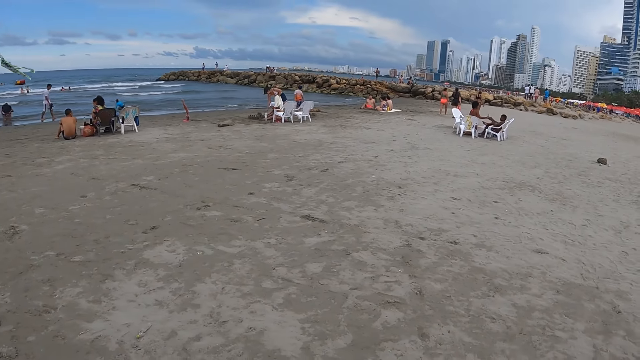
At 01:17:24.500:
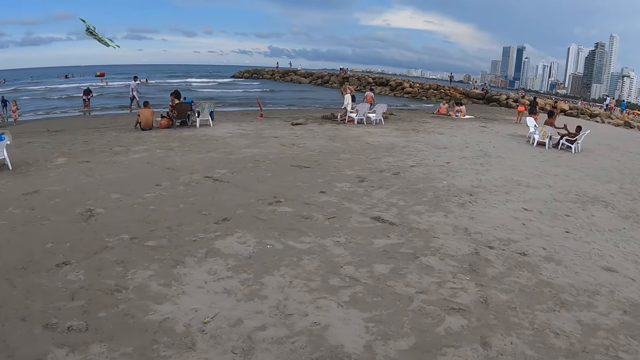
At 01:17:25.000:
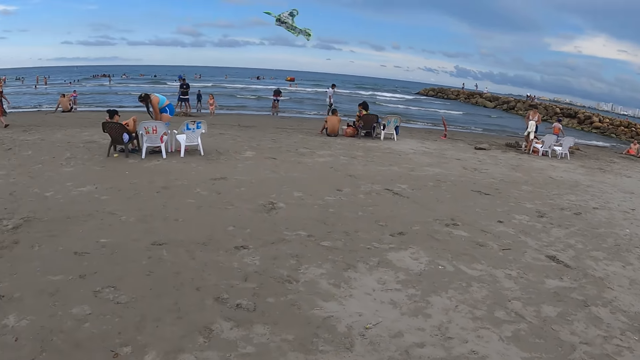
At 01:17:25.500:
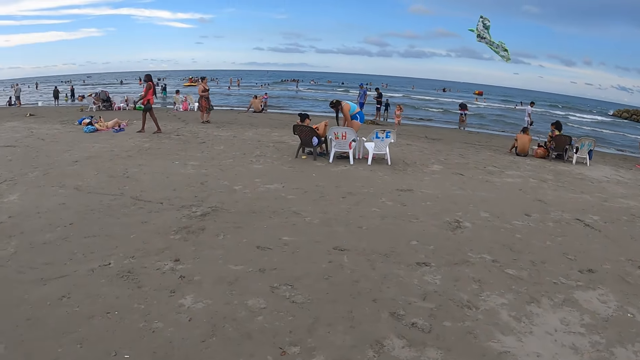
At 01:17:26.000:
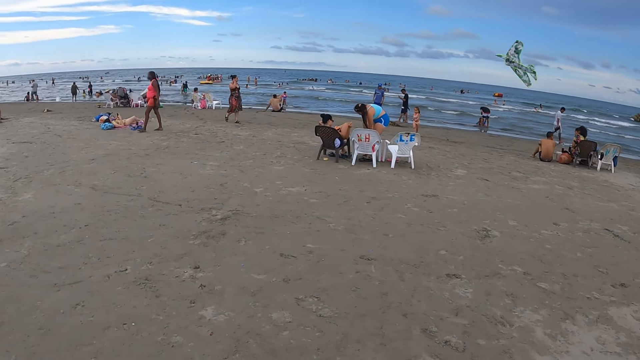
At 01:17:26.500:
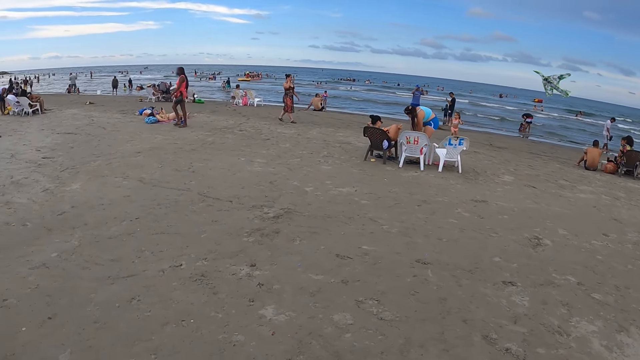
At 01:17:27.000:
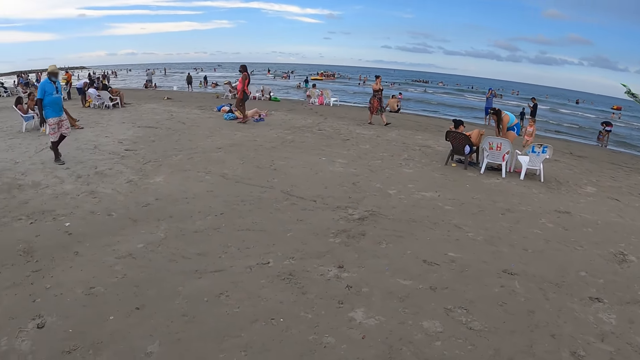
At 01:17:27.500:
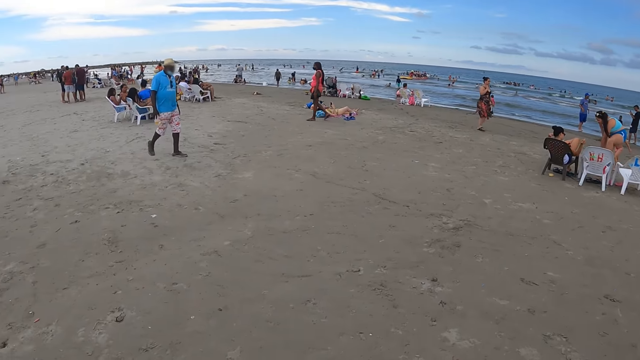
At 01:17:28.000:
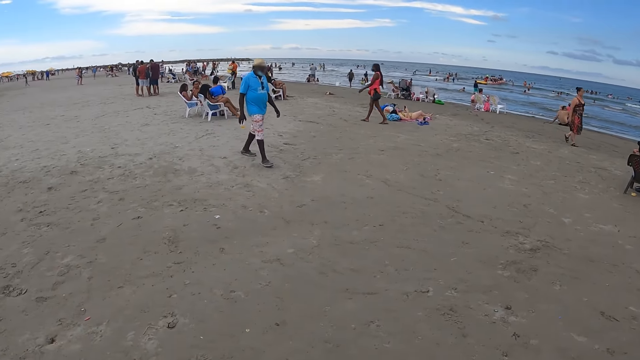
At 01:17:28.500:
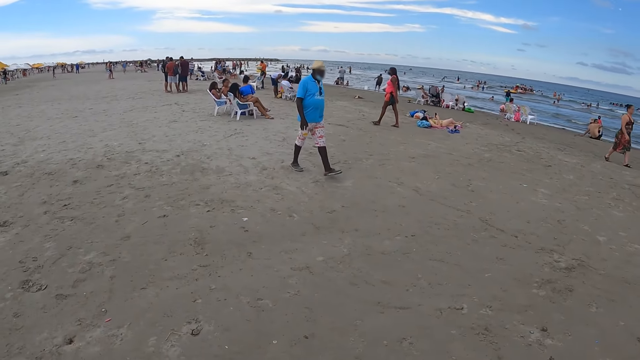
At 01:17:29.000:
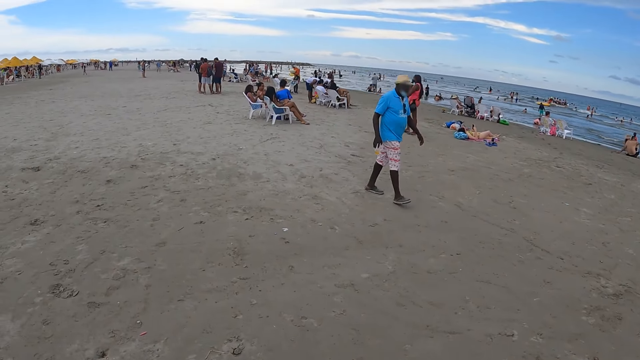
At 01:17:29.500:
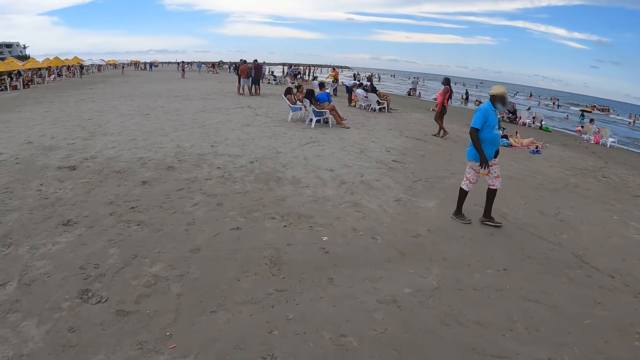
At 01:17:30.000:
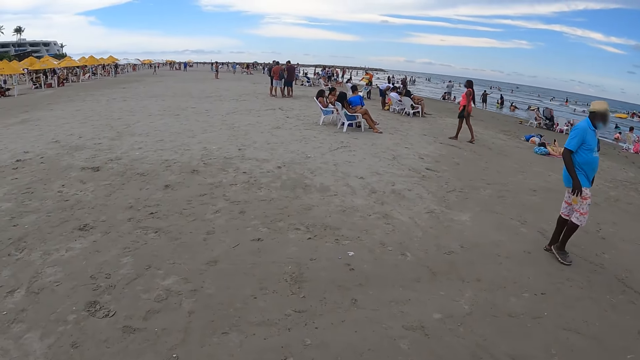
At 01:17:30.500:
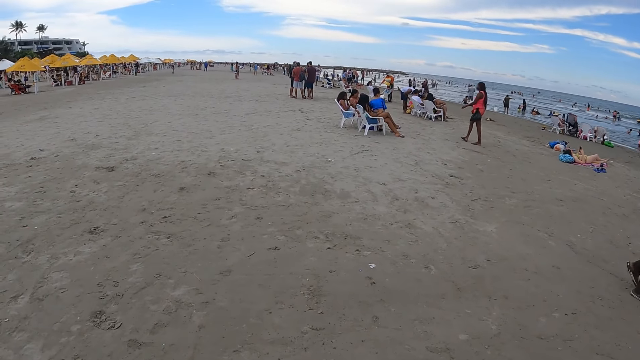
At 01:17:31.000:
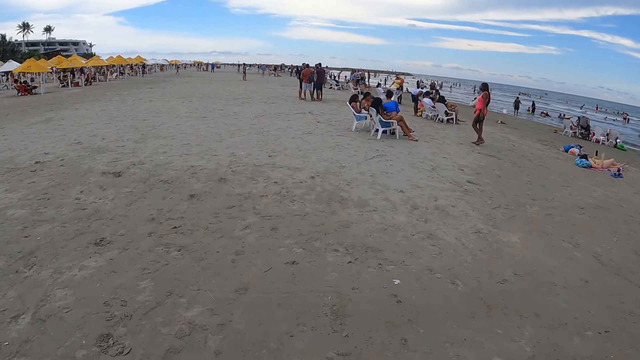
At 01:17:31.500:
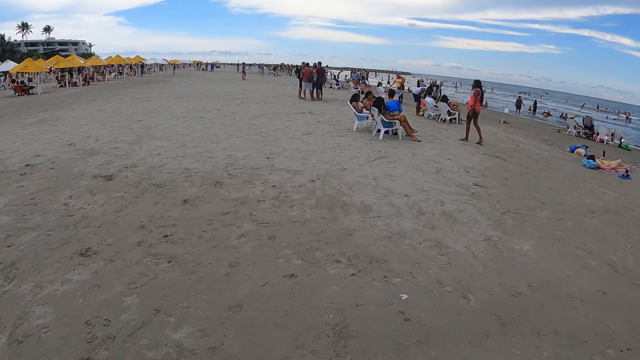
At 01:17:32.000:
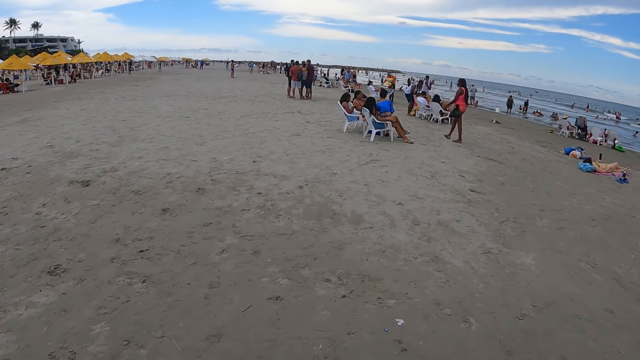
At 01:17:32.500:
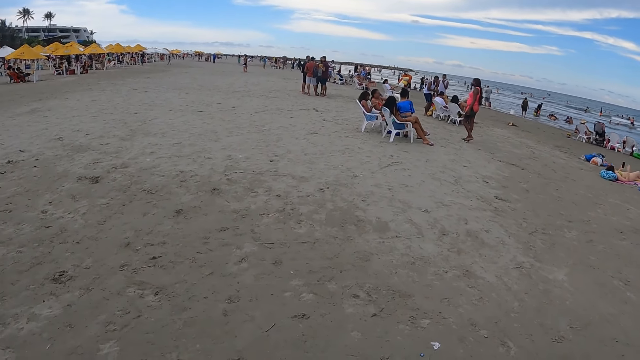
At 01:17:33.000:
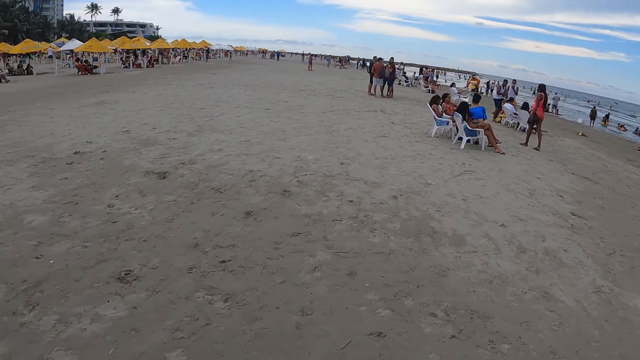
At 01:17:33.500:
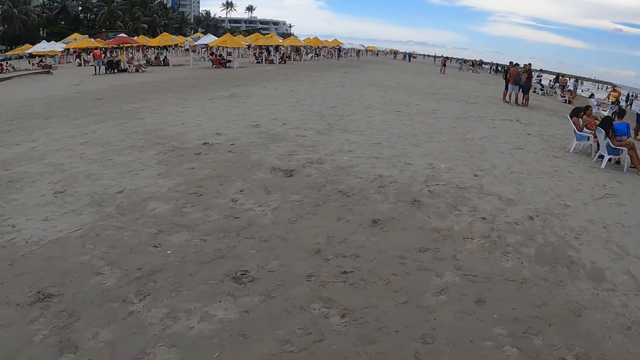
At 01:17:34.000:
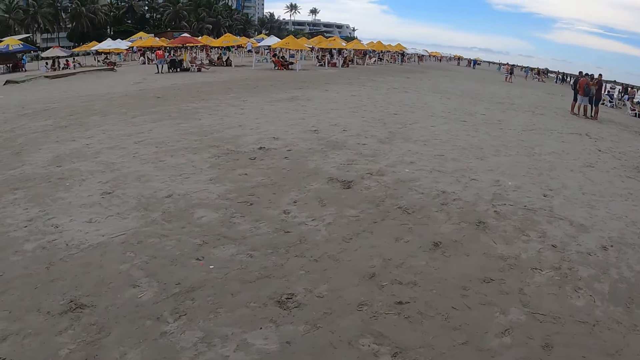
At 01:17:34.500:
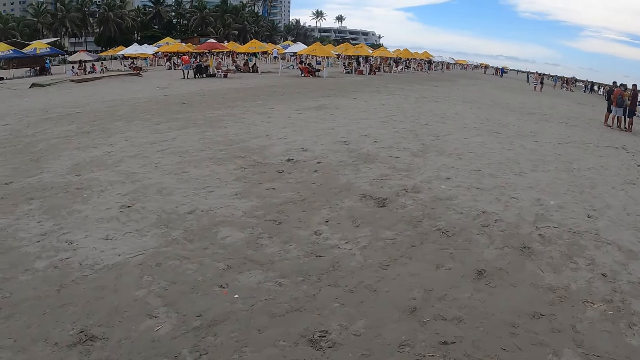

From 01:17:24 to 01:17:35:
The camera wearer walks on the sand beach.

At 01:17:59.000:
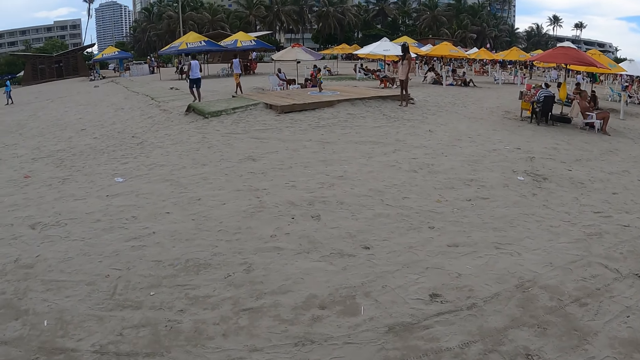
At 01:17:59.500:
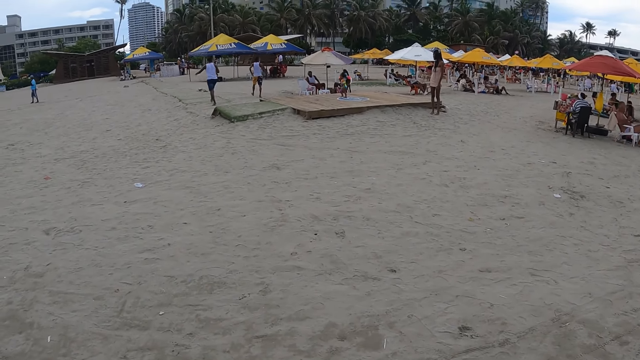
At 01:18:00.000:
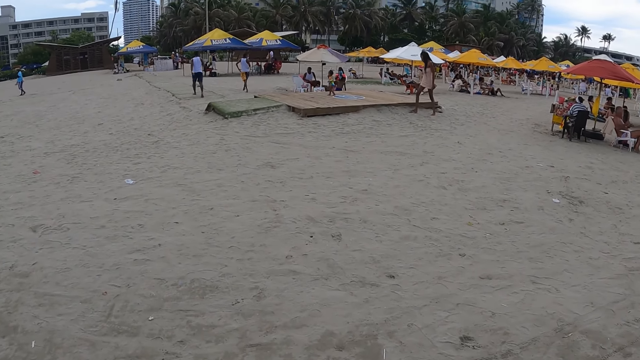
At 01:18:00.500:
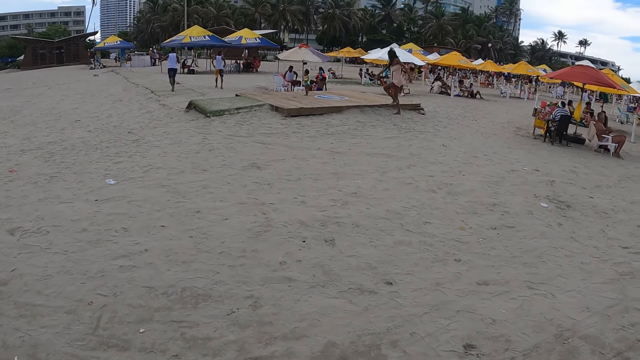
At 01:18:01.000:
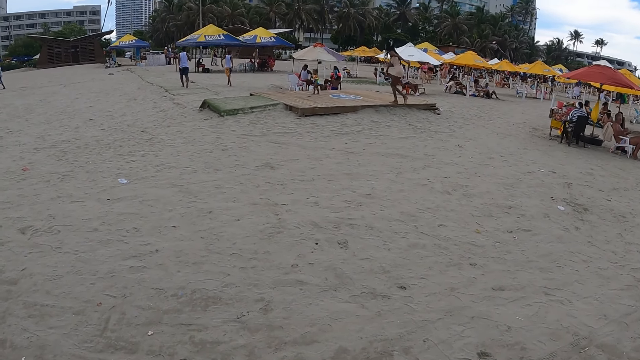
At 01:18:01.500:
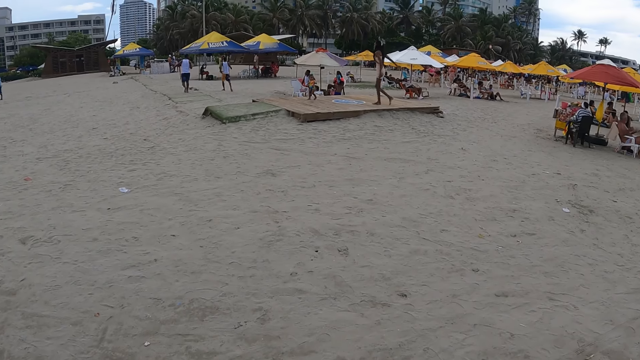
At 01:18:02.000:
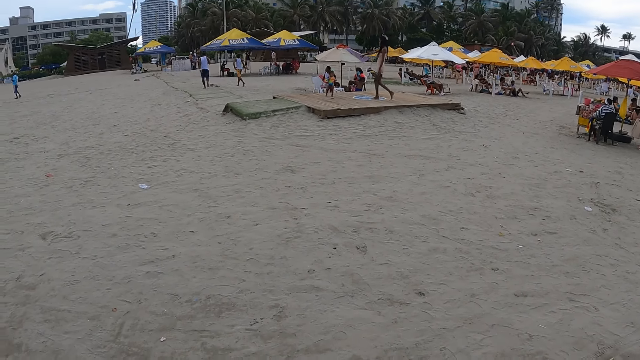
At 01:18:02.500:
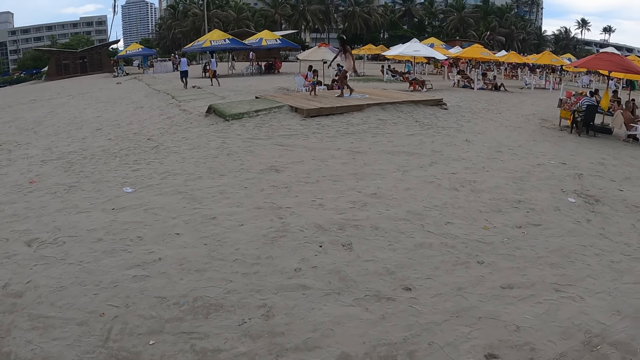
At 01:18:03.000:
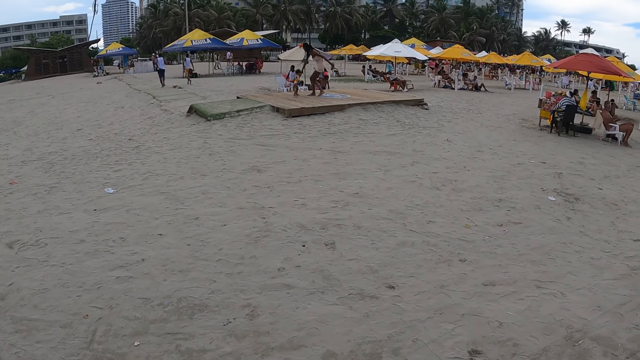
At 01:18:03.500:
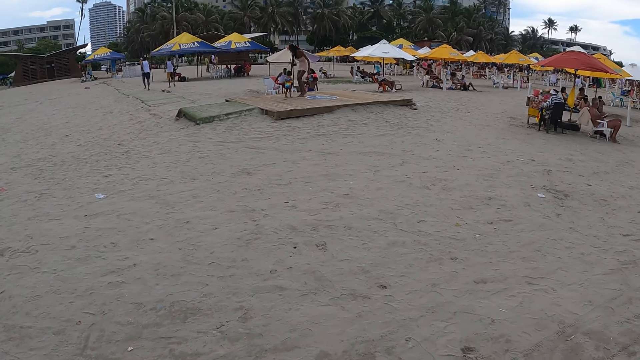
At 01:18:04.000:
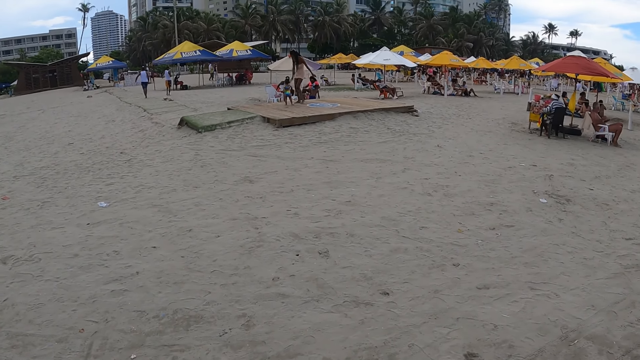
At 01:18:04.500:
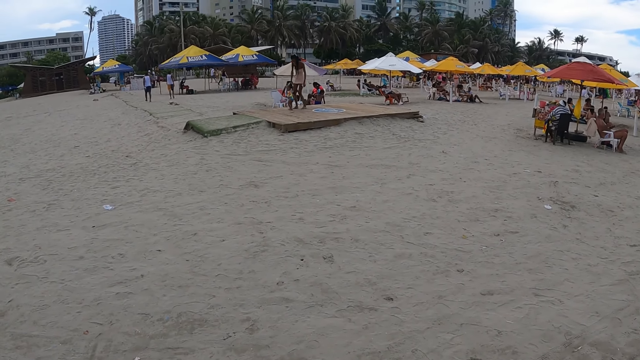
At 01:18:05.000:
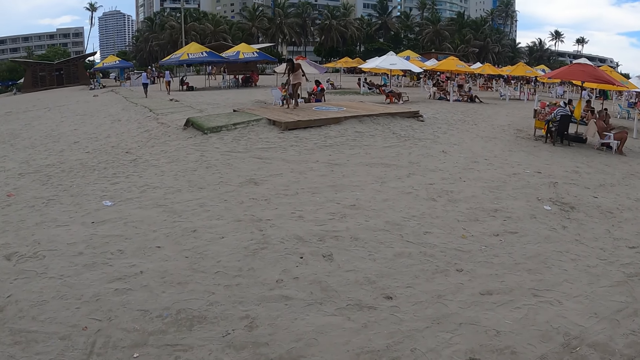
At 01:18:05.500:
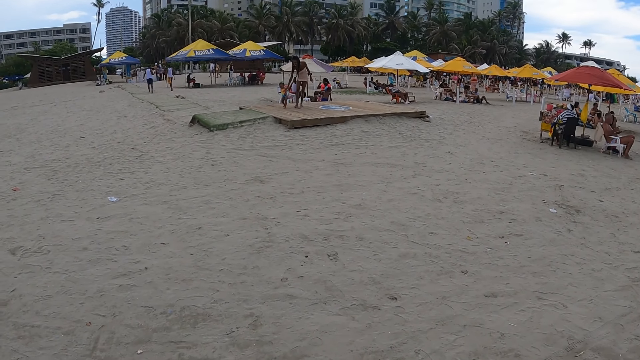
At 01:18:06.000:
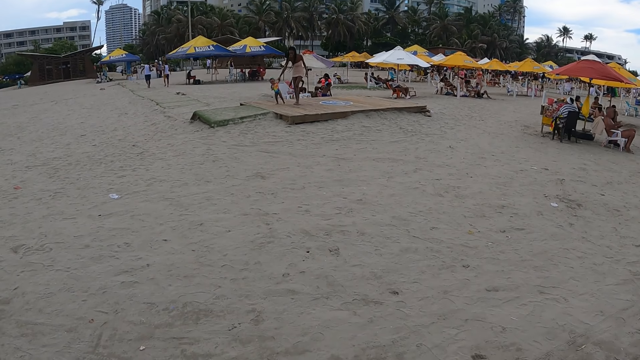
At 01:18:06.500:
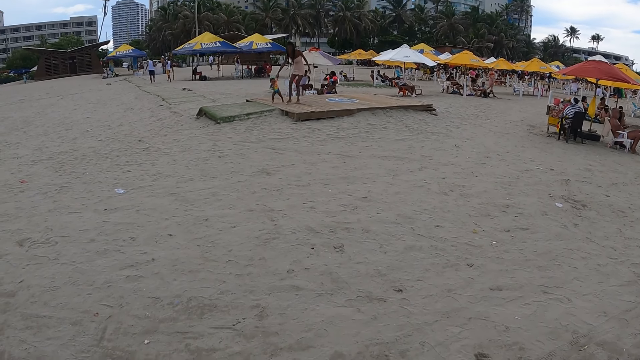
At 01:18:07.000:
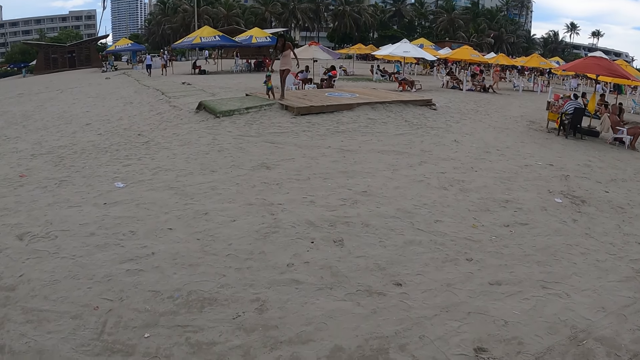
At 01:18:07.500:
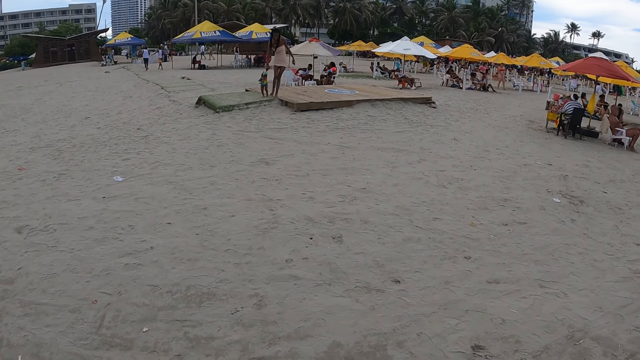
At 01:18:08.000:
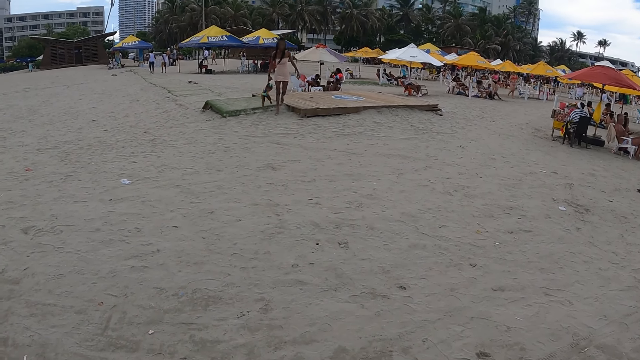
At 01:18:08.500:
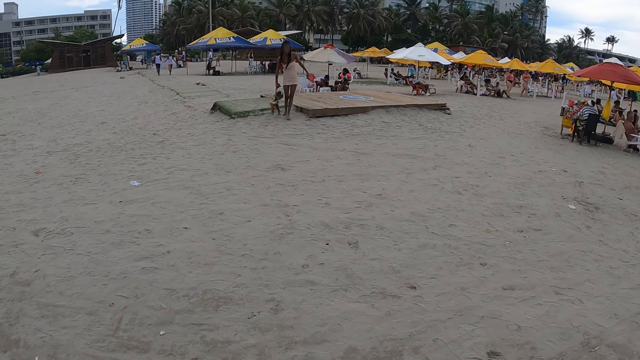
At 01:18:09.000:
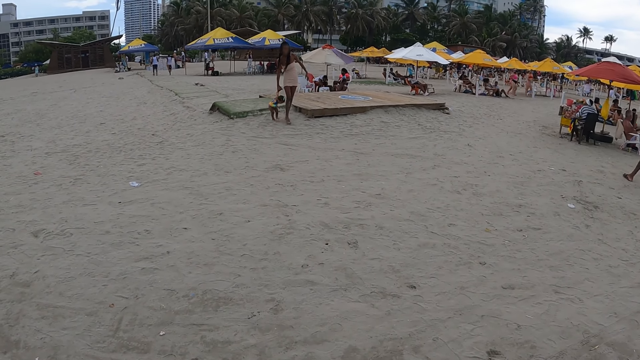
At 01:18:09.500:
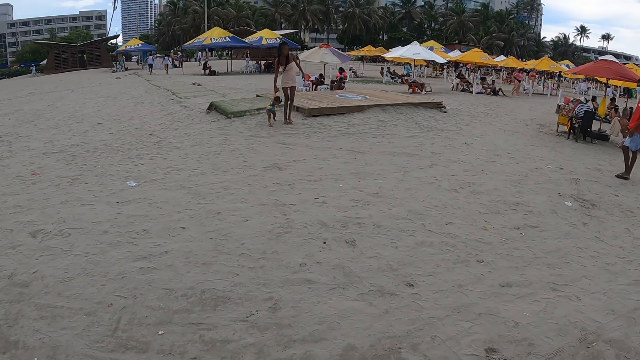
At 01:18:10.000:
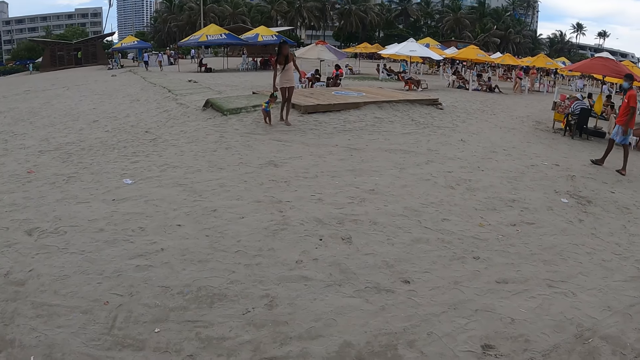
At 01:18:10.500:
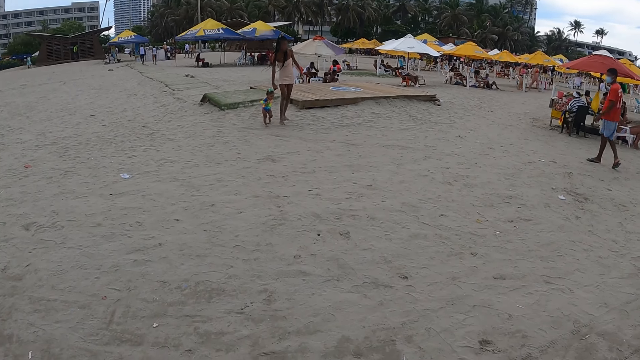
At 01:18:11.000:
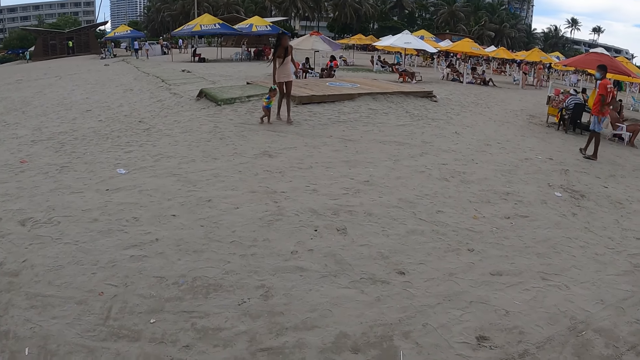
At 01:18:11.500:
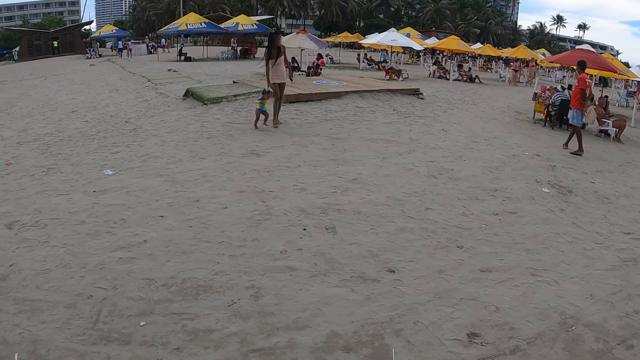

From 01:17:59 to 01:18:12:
The camera wearer looks around.
